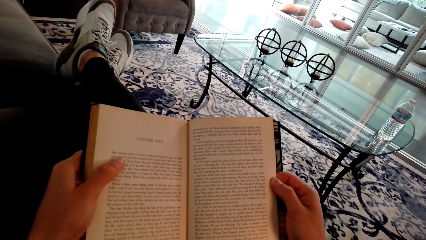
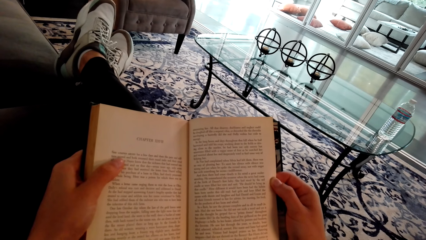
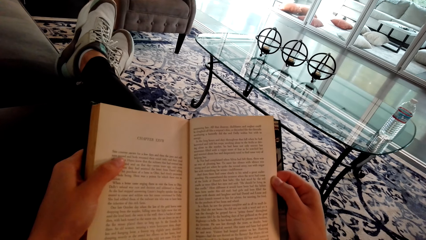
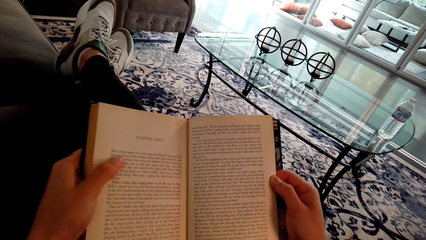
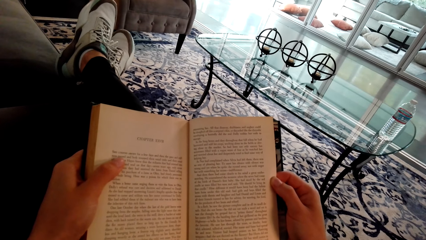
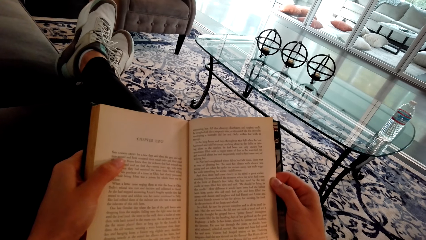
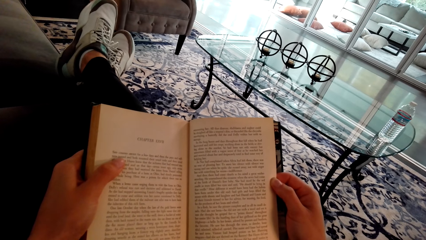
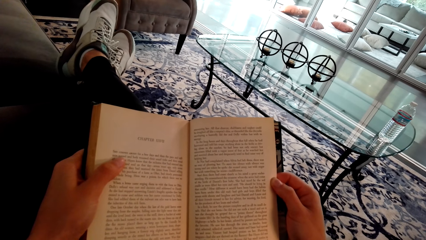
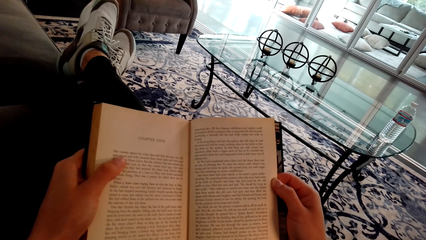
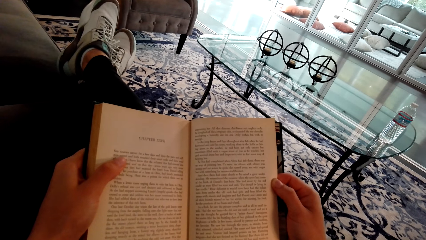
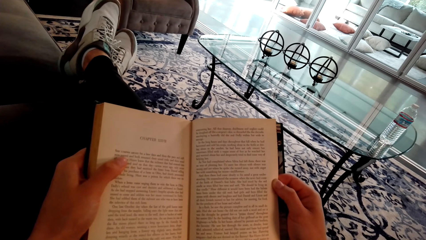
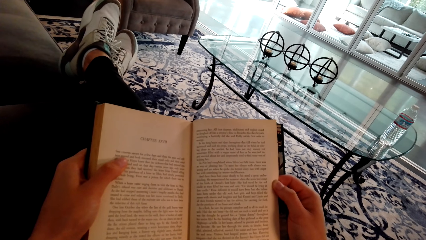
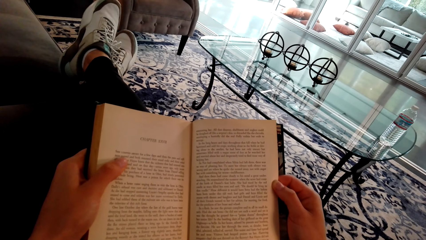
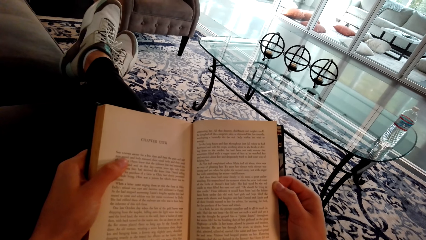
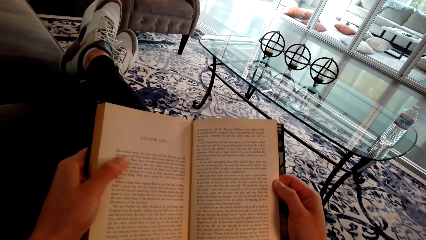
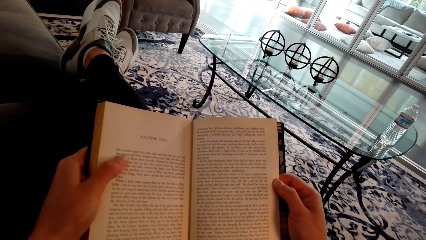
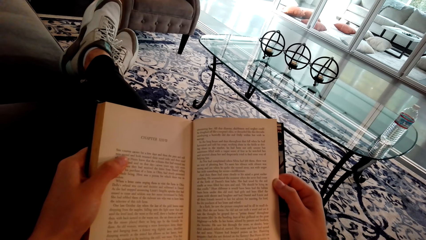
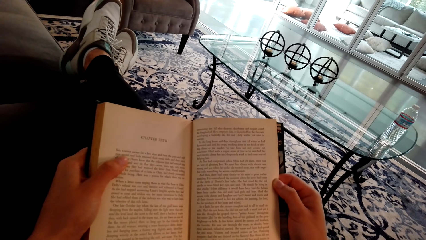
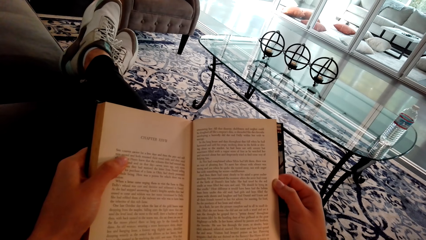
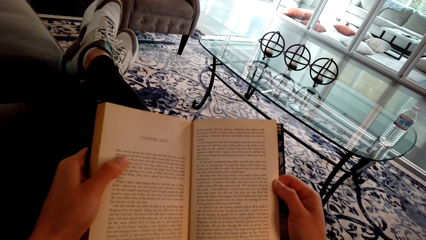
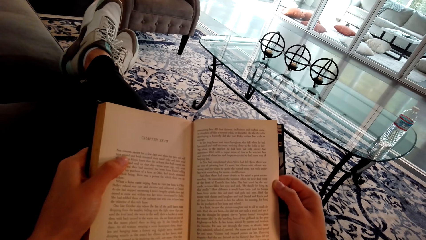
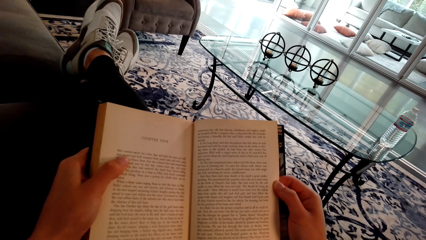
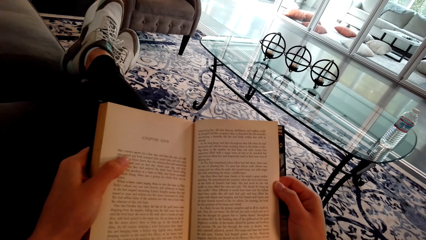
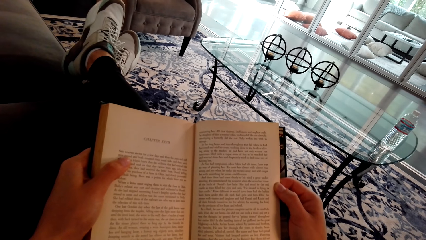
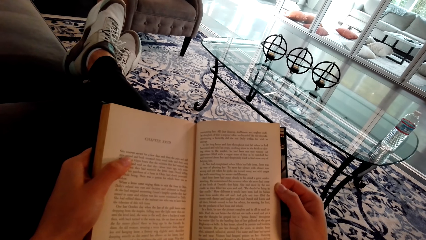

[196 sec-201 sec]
The camera wearer reads a book.

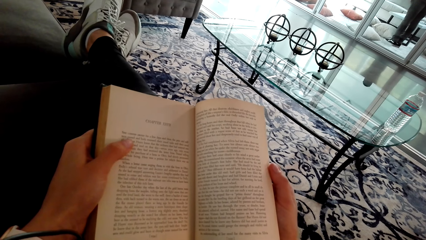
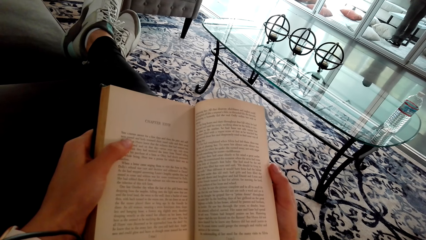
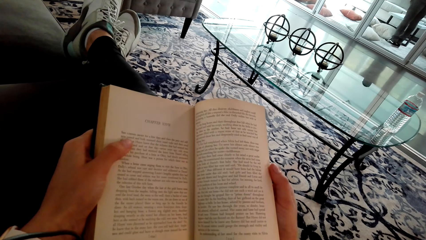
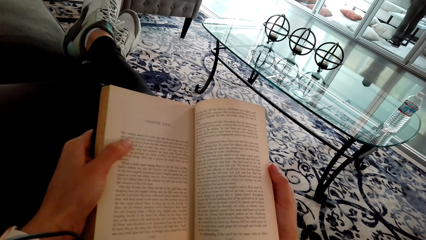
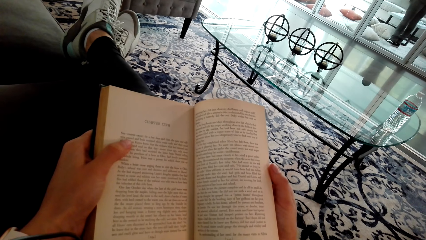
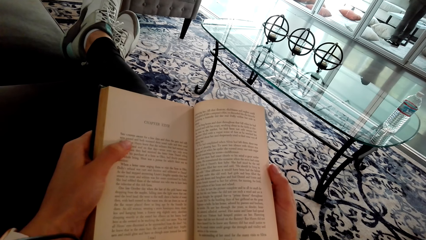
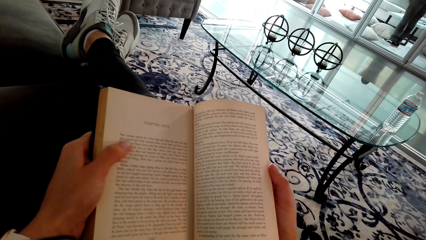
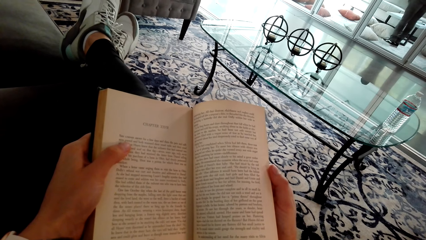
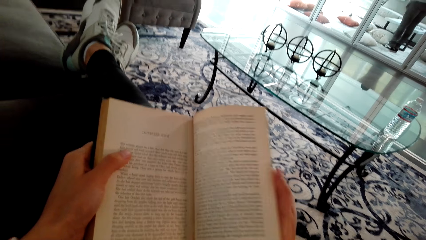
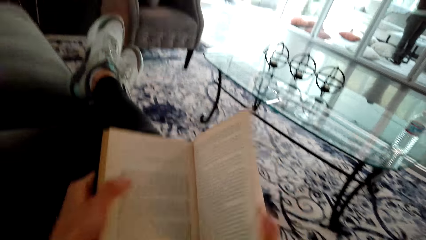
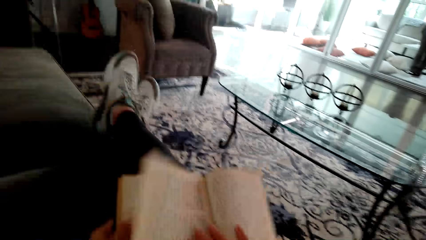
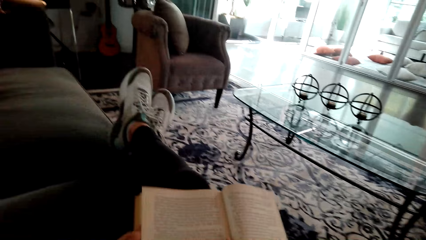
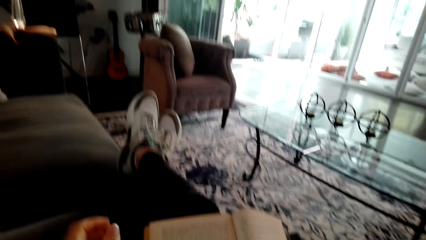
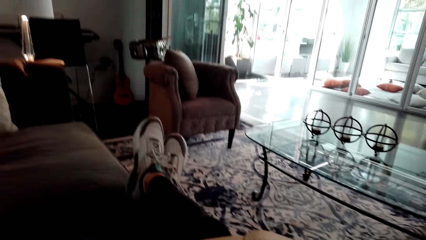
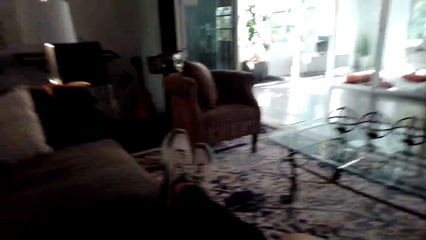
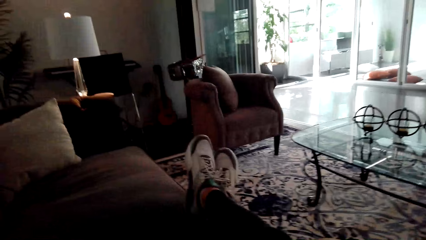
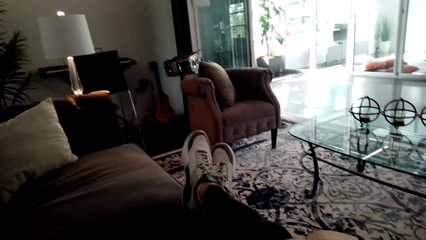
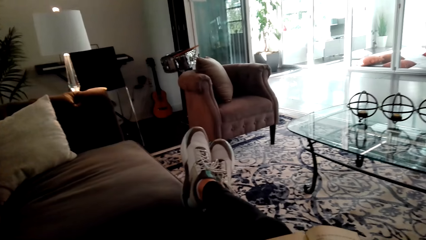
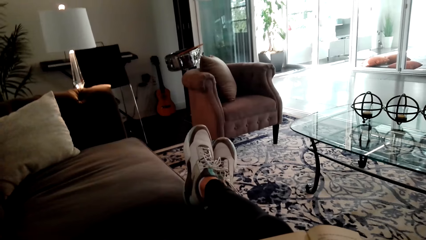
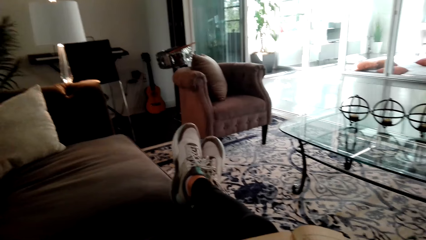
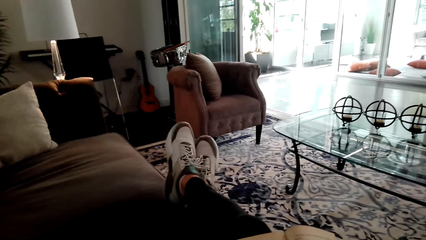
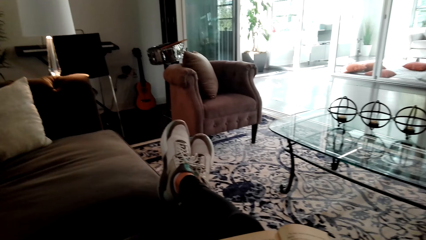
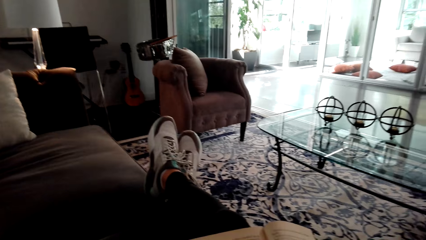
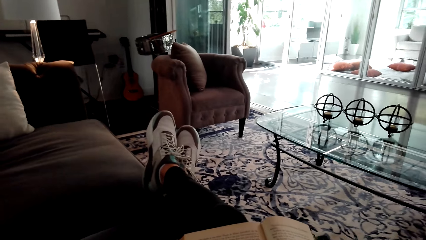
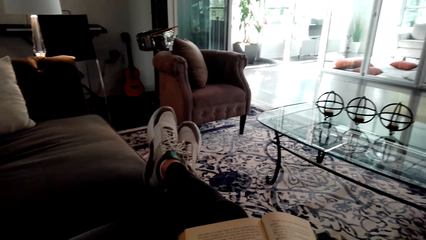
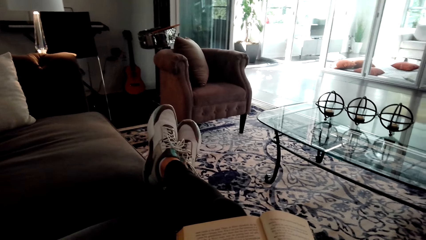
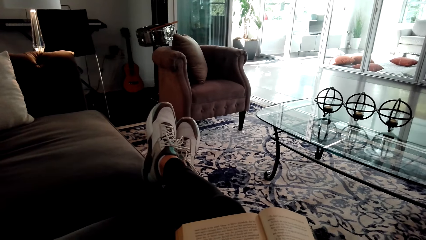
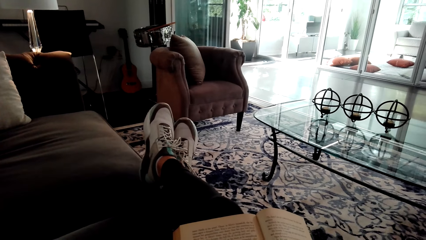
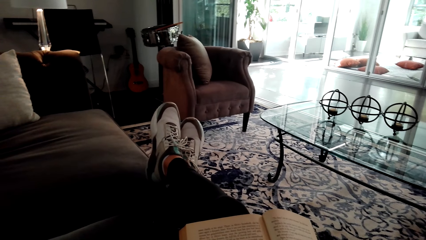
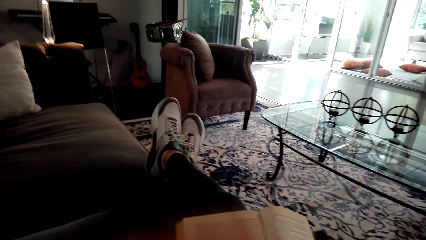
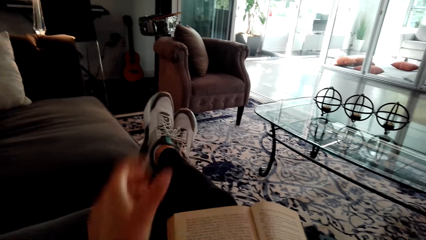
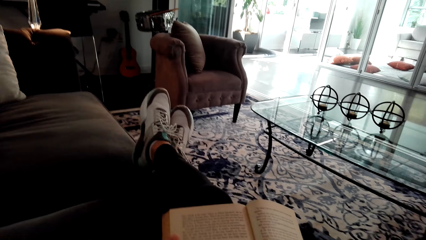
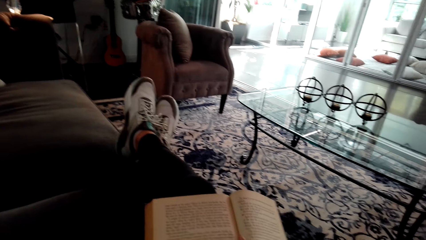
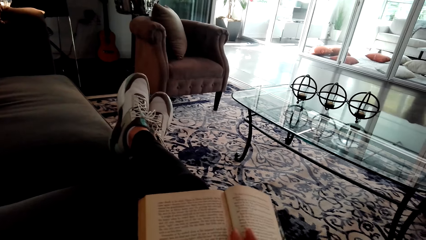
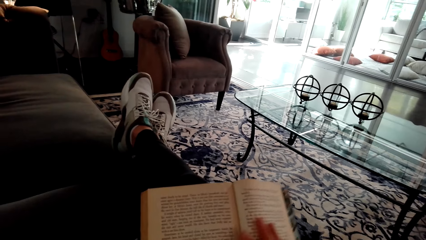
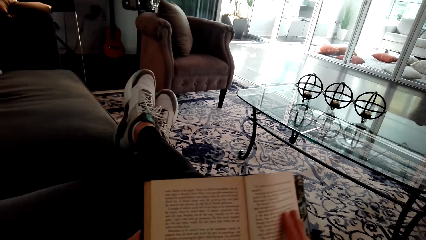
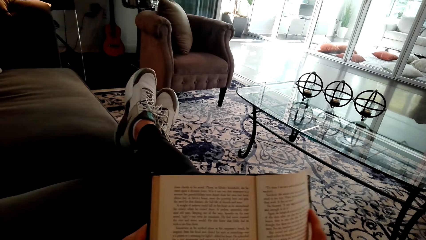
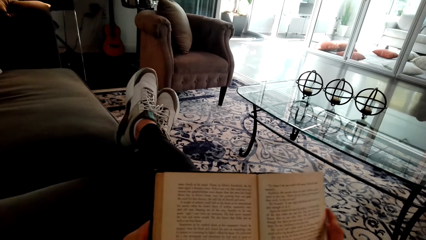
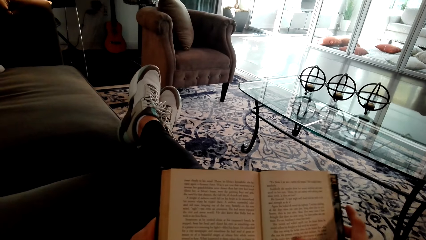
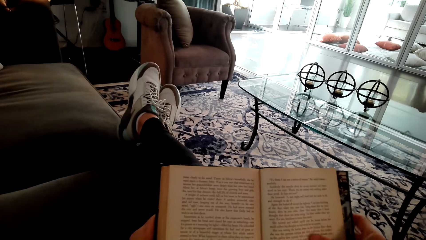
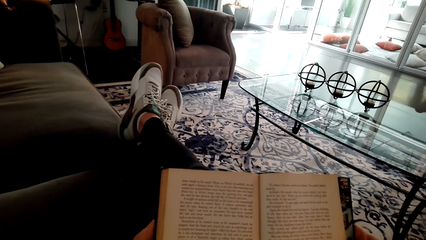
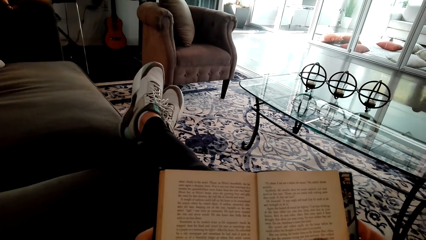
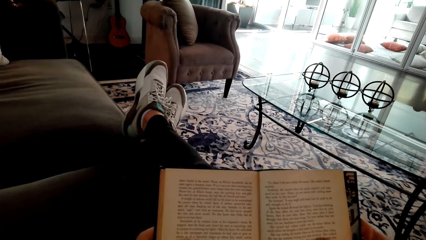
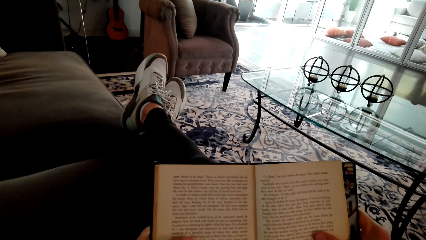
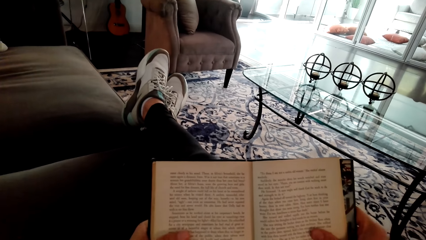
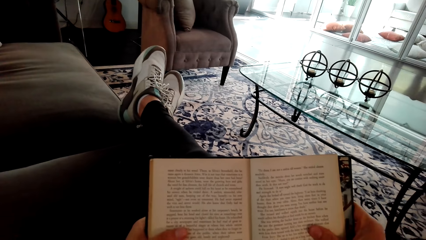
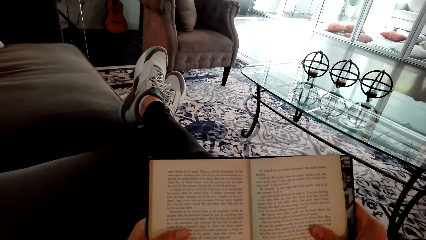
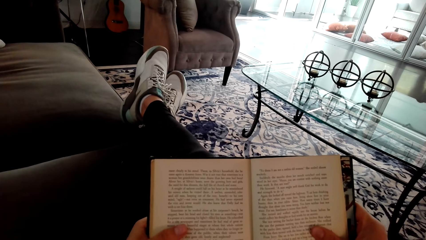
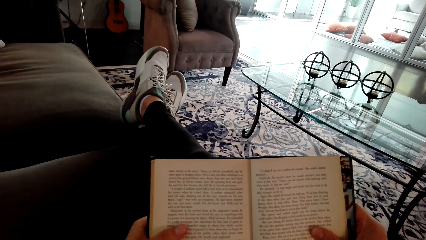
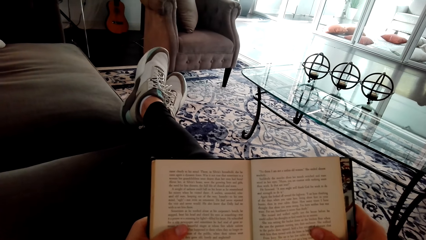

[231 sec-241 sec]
The camera wearer turns a page of the book. They look around the room. They lift the book. They read the book.
